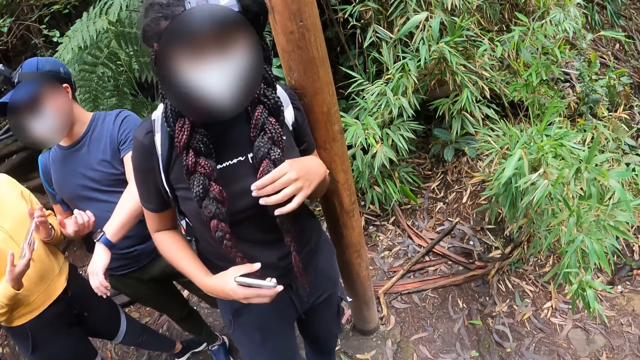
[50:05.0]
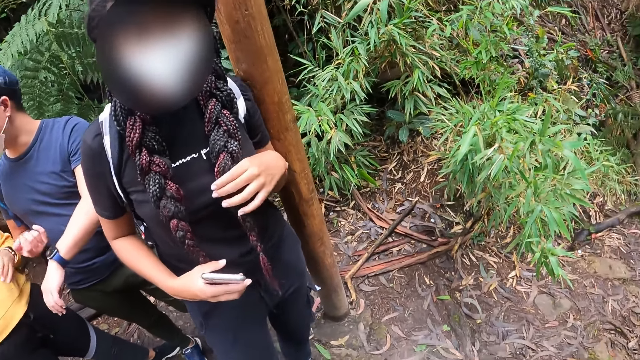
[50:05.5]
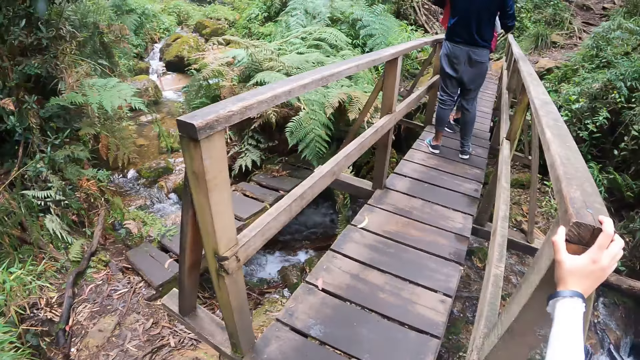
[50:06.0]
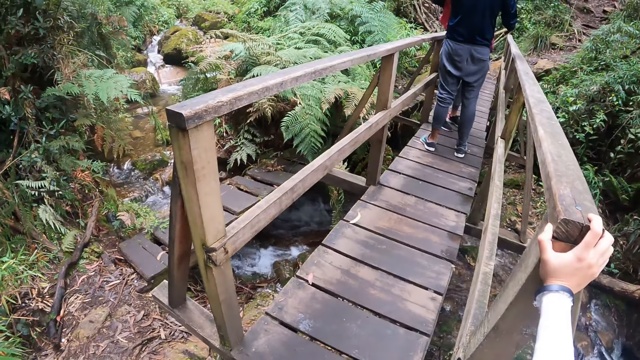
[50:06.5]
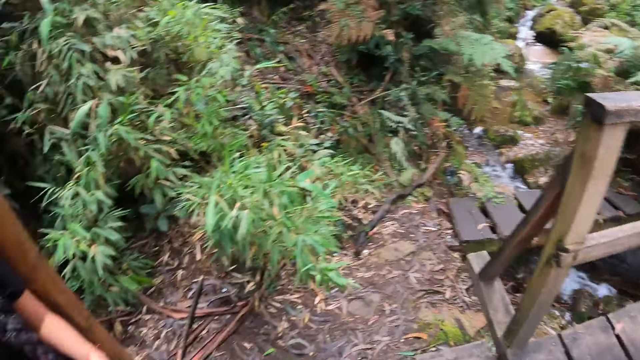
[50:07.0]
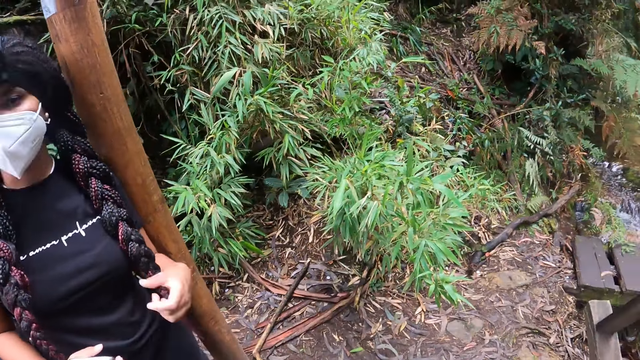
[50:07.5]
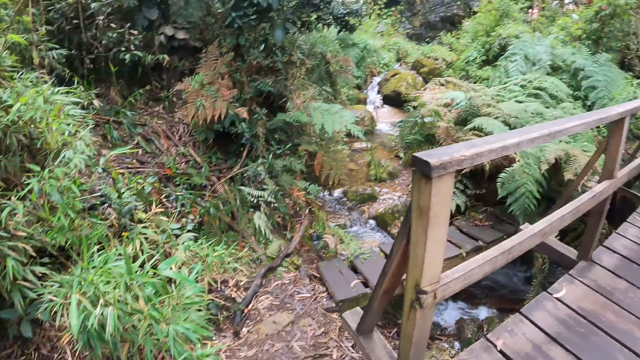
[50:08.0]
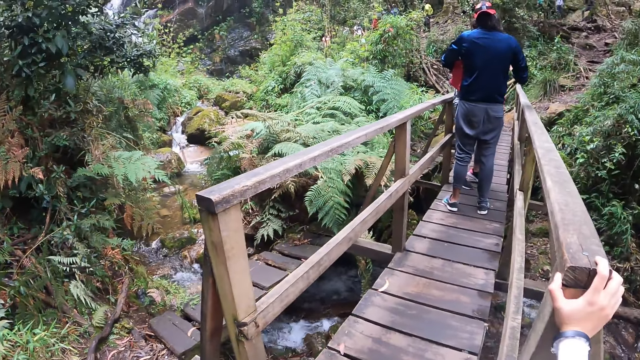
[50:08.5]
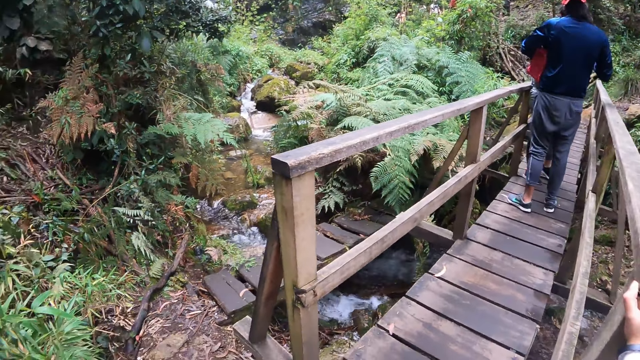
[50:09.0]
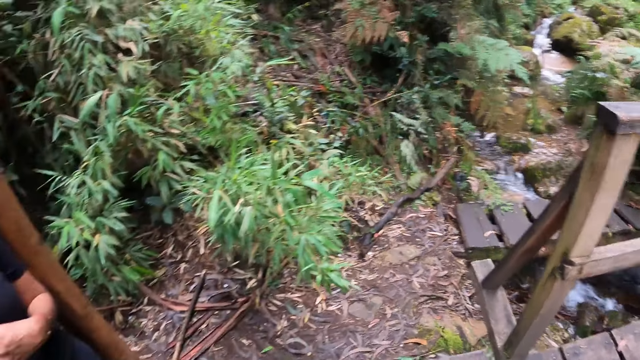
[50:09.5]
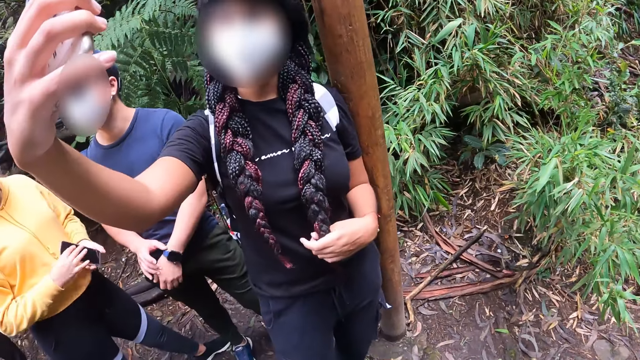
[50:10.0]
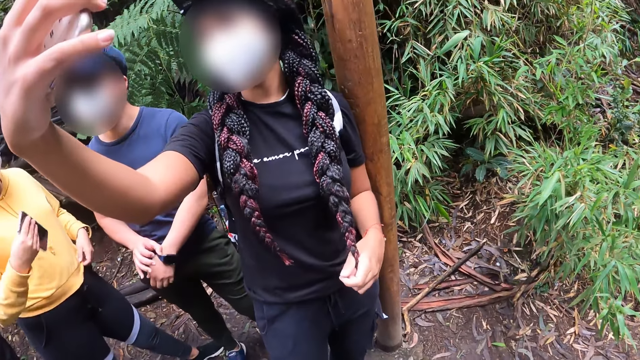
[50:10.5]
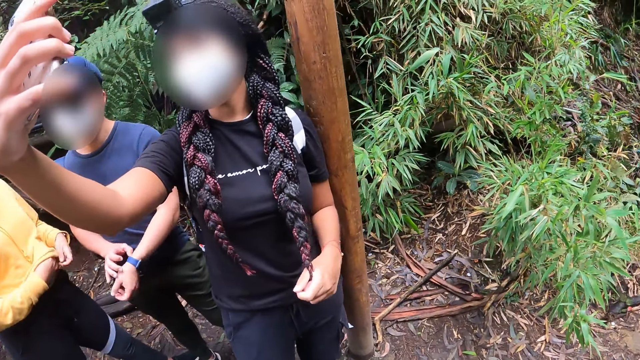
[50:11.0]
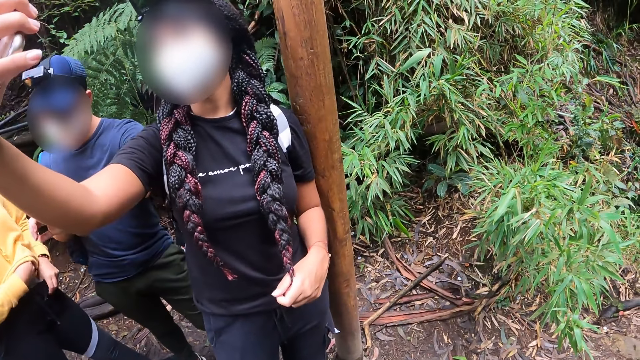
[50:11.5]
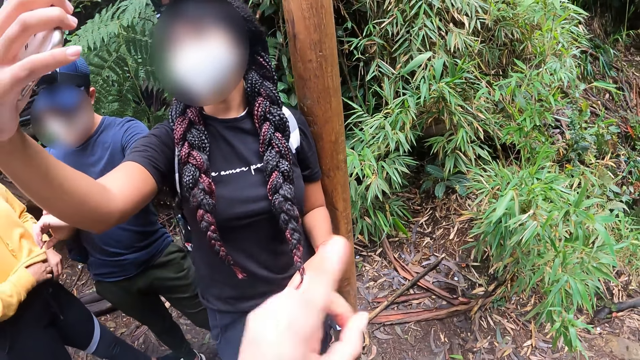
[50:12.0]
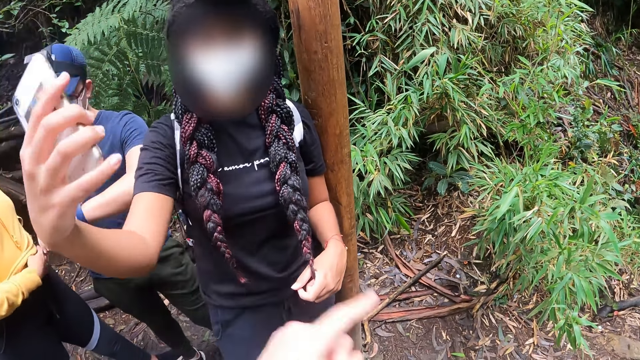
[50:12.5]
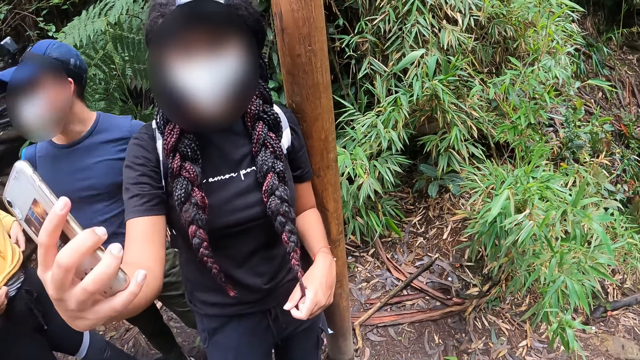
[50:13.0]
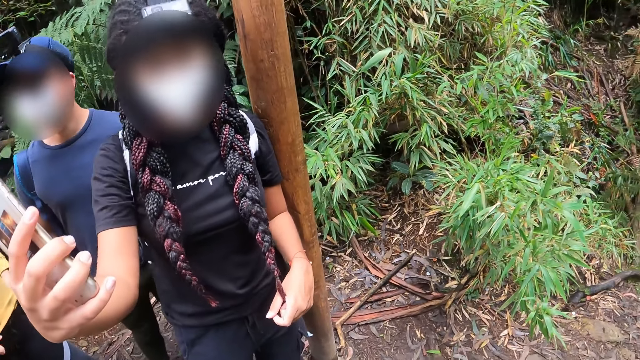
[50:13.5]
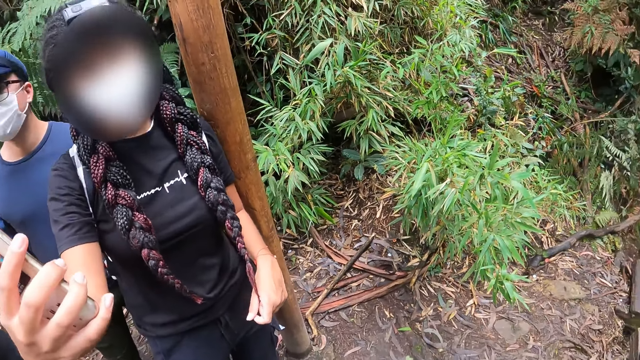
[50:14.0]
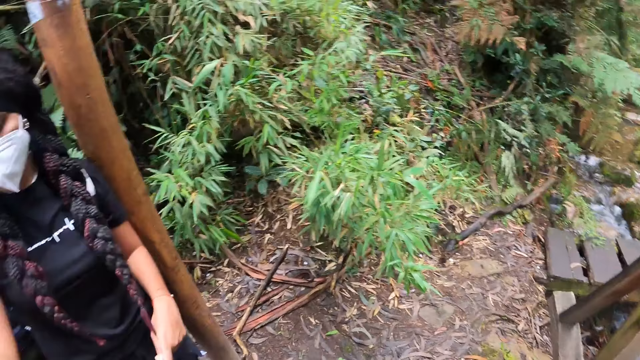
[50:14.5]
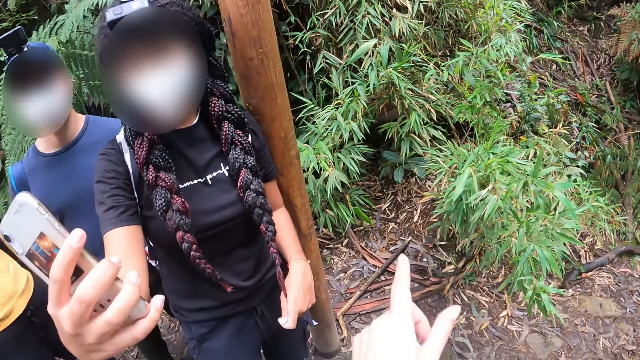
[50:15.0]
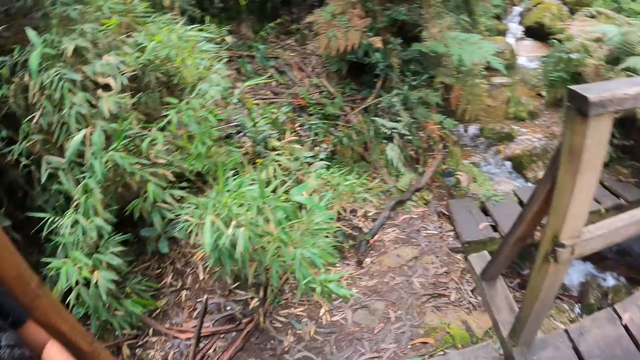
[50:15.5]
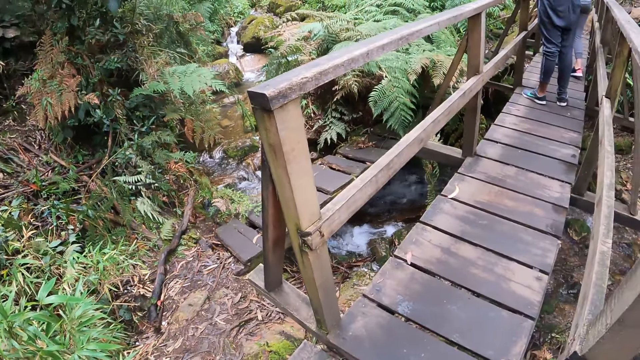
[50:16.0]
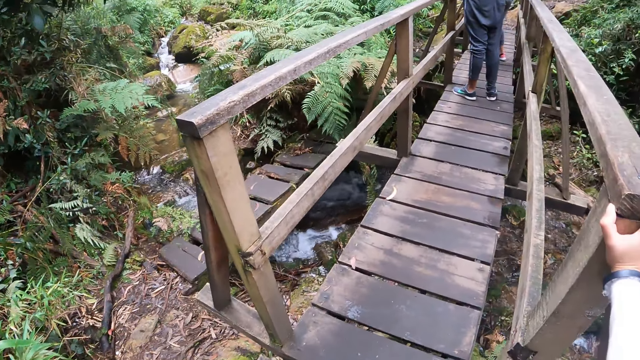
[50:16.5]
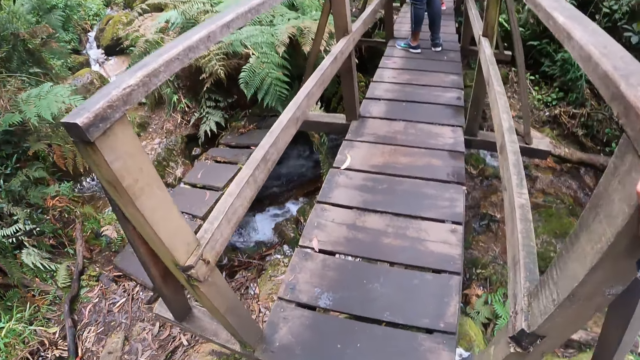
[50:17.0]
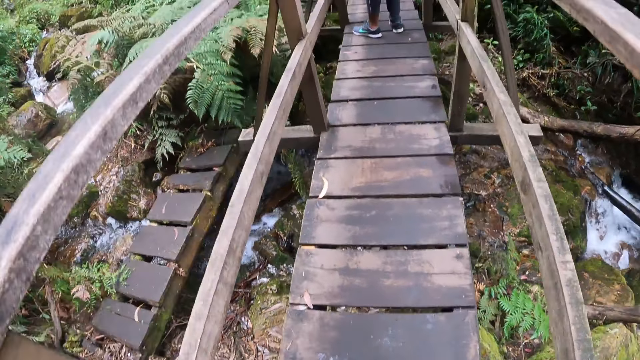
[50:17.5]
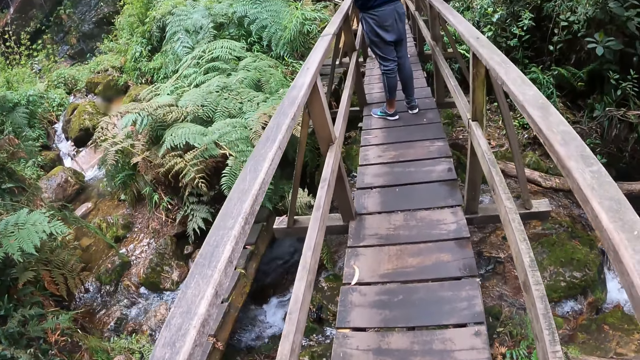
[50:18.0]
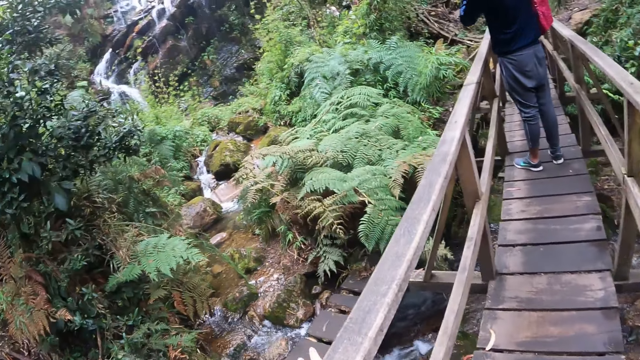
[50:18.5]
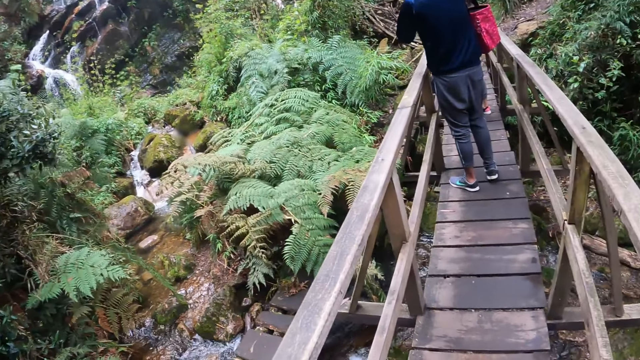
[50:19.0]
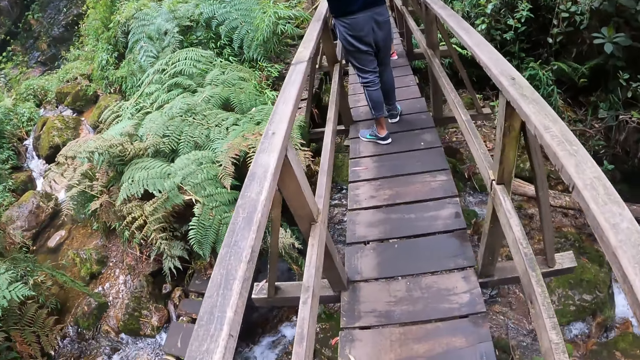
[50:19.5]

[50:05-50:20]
The camera wearer looks around. A woman touches her hair with her left hand. The woman operates the phone in her right hand. The woman takes a picture. A man looks at his watch. The camera wearer speaks to the woman. They look around. They walk on the wooden bridge.

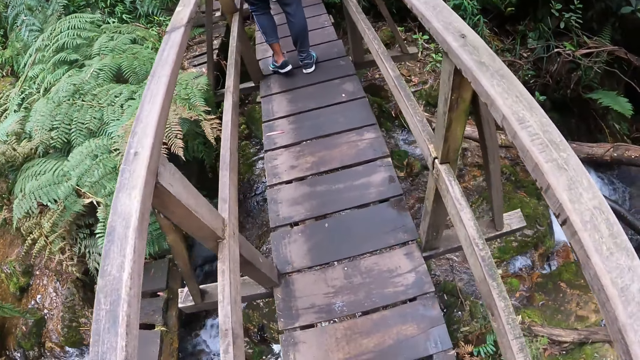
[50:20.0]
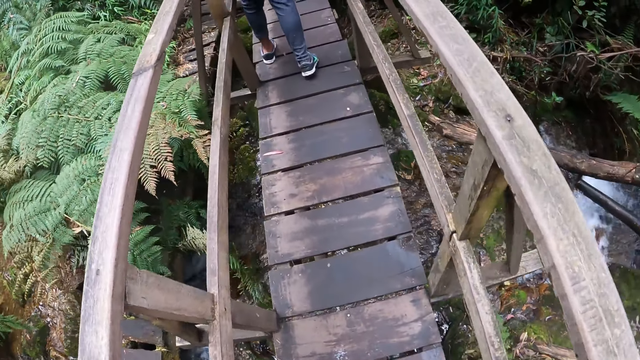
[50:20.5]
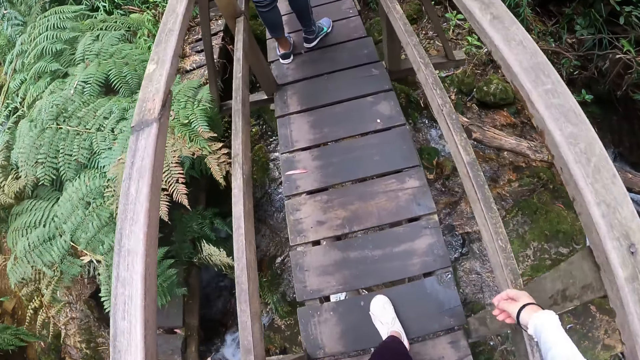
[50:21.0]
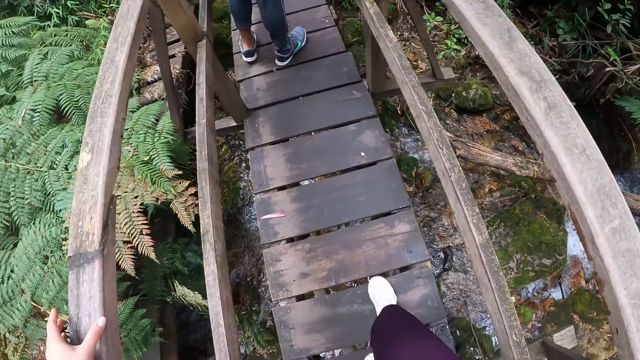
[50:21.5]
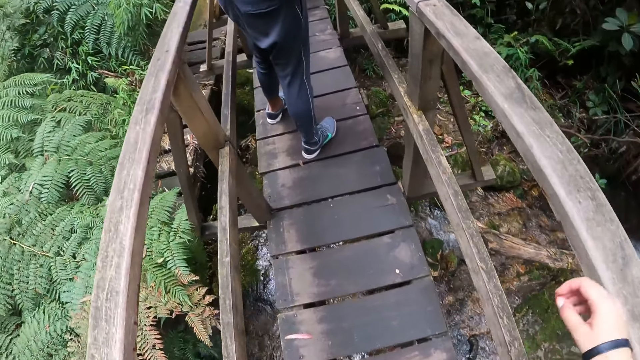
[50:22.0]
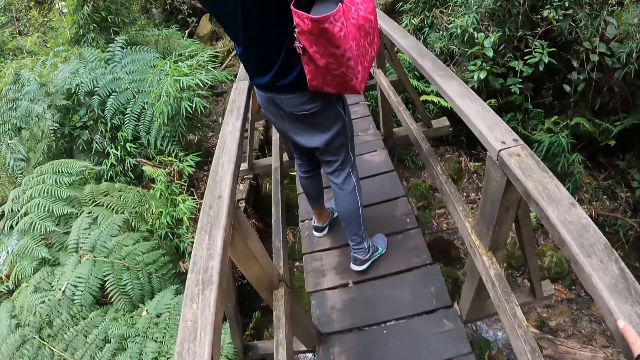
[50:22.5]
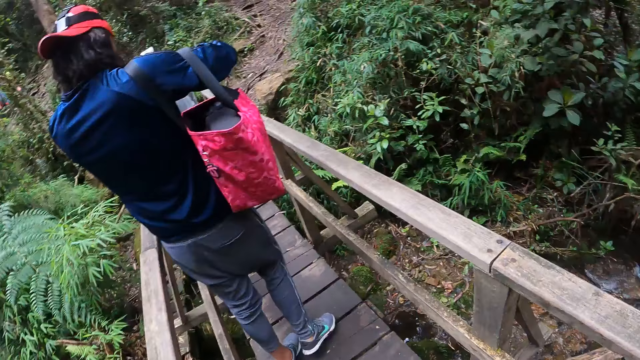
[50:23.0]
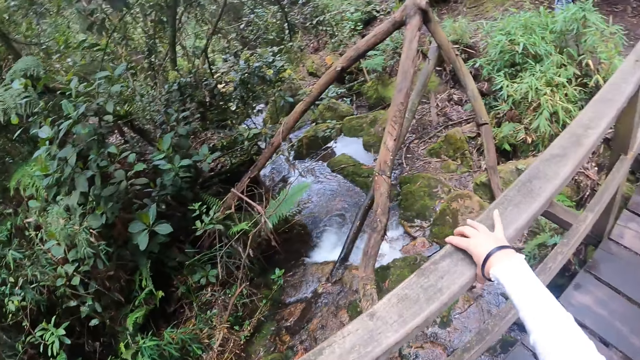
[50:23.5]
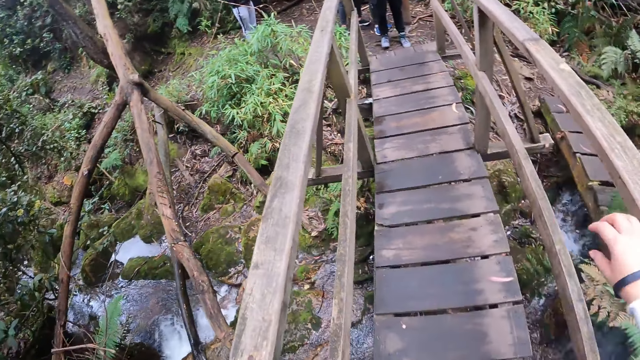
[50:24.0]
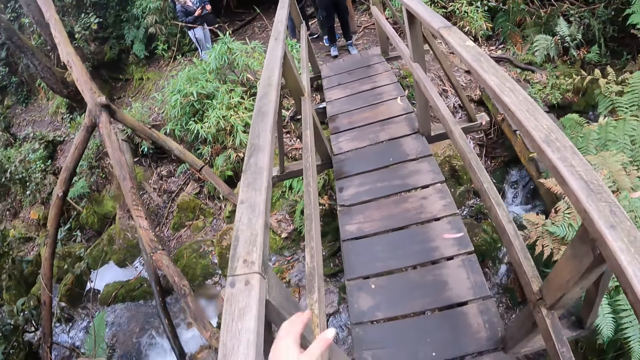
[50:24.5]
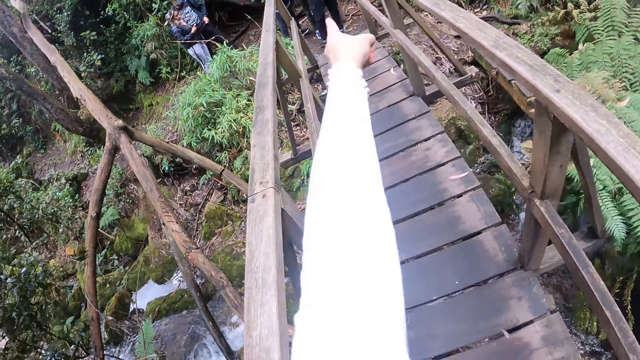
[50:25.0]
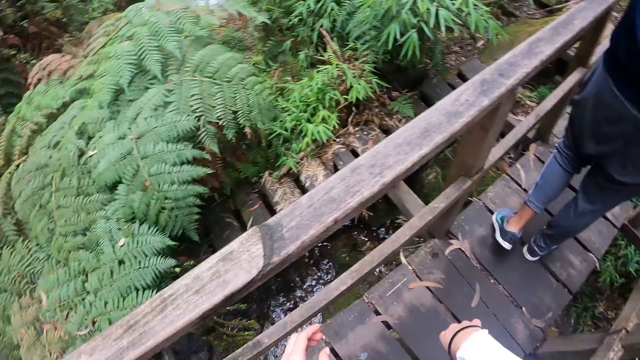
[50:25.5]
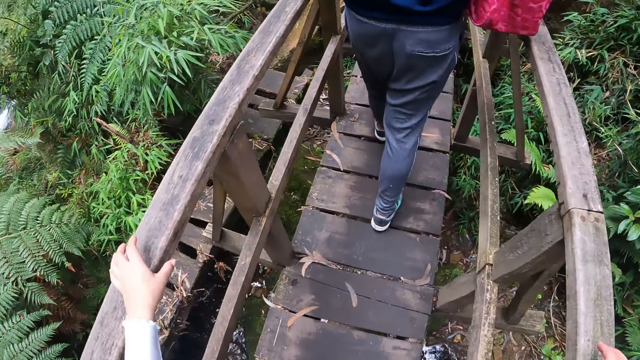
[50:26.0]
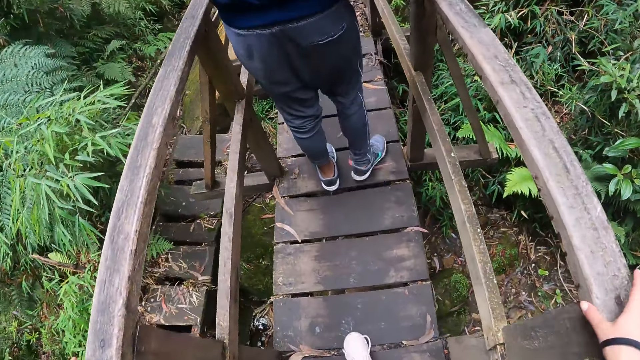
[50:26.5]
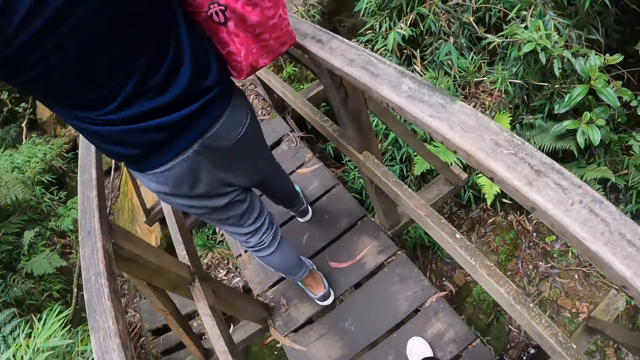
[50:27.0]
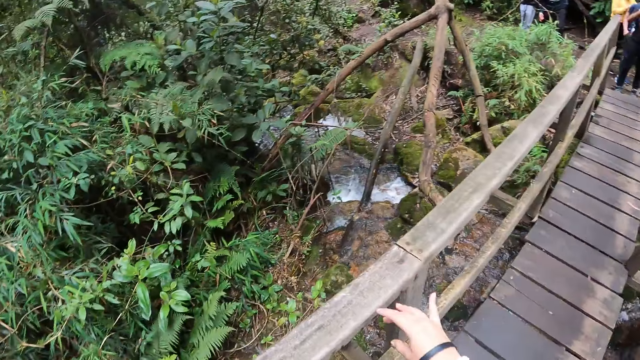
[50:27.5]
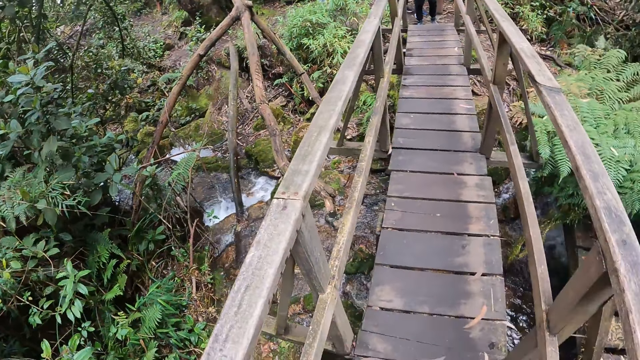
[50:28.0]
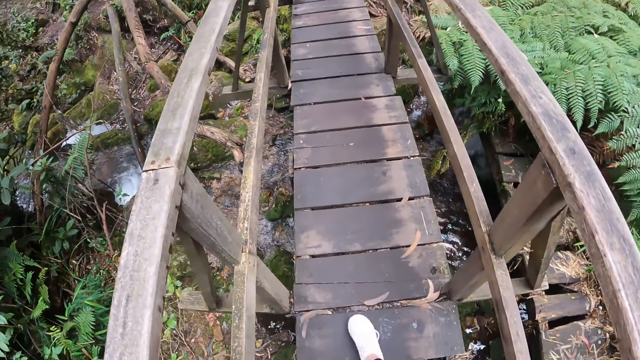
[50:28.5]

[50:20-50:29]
The camera wearer holds the rail of the wooden bridge with her left hand. She holds the rail of the wooden bridge with her right hand. She touches the rail of the wooden bridge with both hands.
